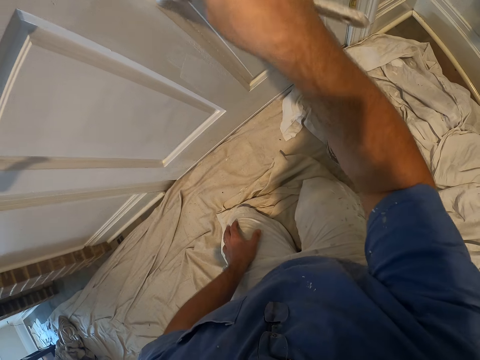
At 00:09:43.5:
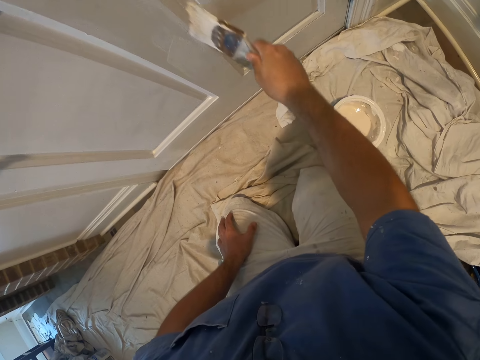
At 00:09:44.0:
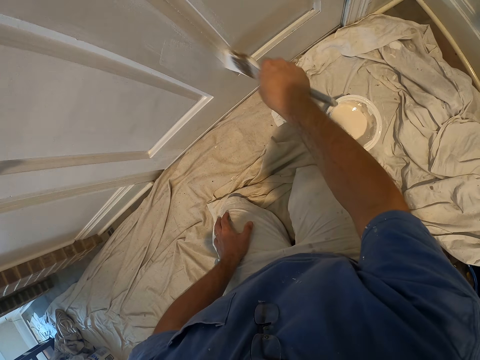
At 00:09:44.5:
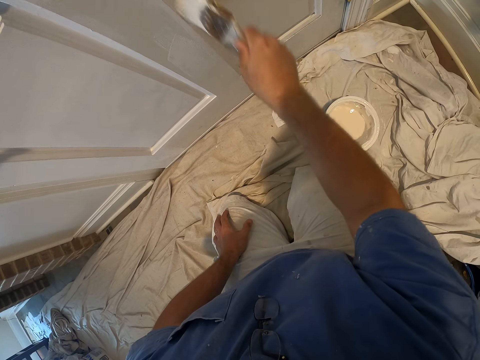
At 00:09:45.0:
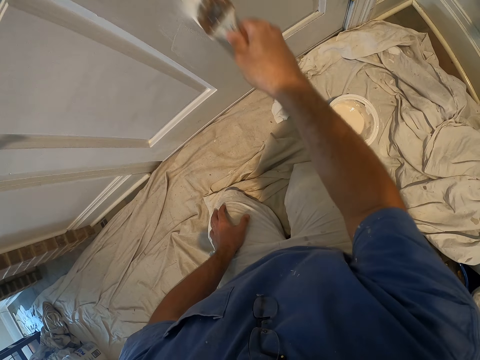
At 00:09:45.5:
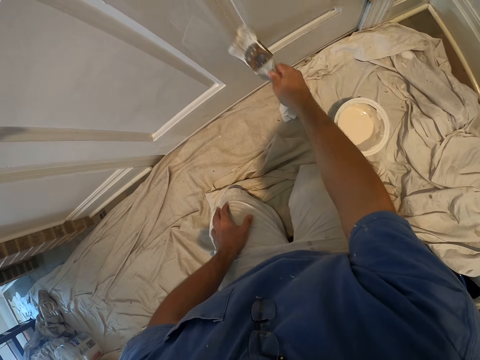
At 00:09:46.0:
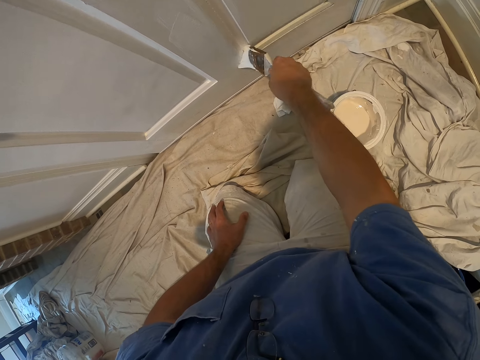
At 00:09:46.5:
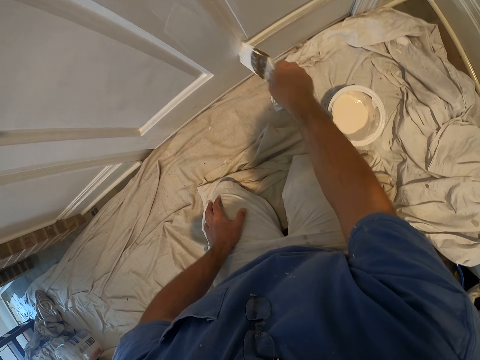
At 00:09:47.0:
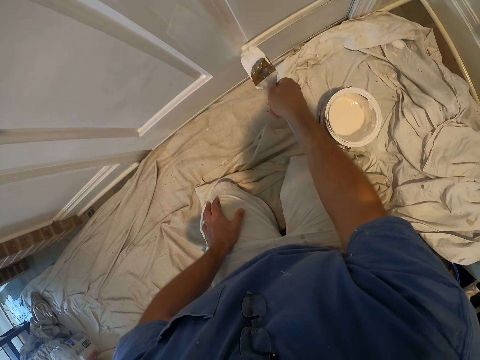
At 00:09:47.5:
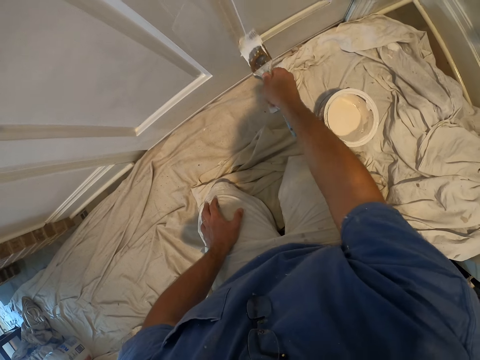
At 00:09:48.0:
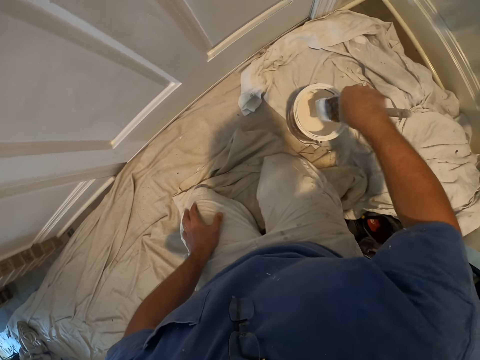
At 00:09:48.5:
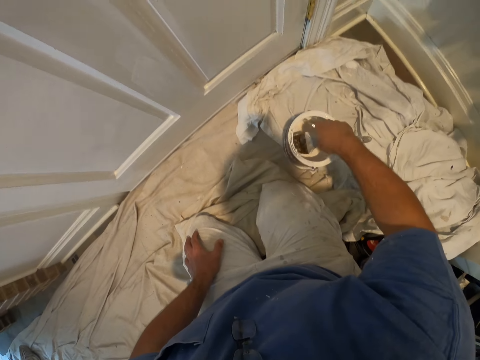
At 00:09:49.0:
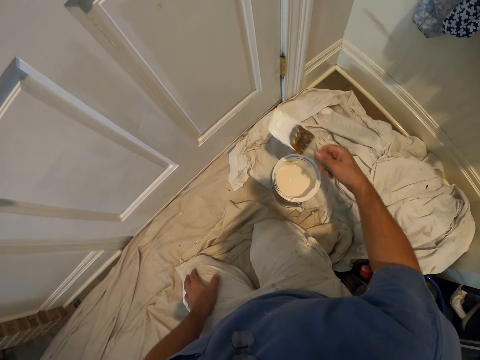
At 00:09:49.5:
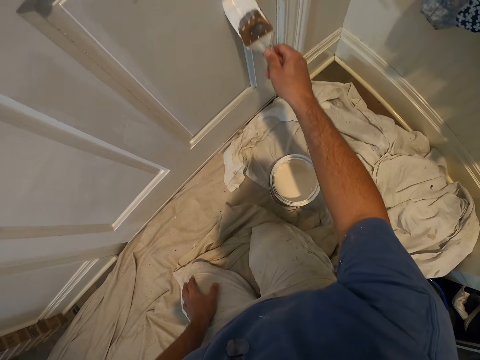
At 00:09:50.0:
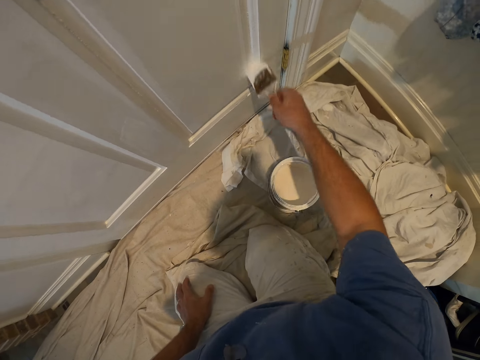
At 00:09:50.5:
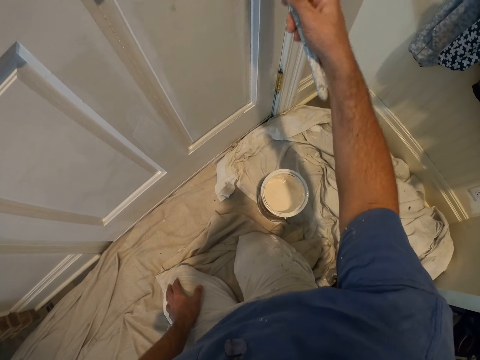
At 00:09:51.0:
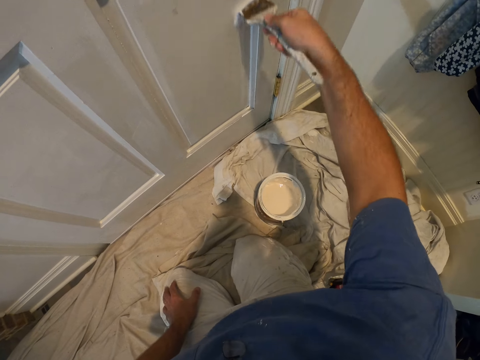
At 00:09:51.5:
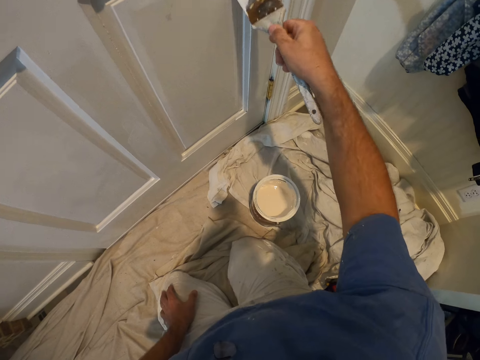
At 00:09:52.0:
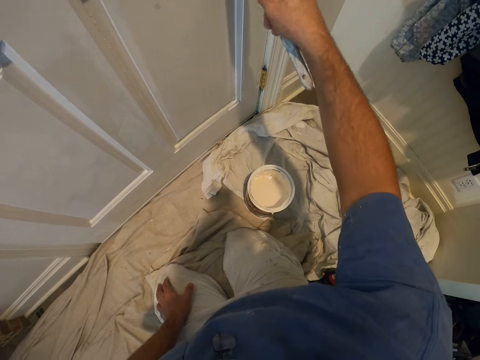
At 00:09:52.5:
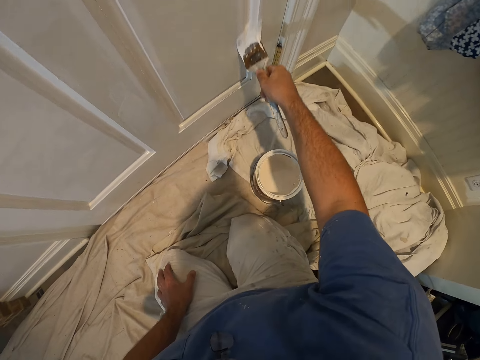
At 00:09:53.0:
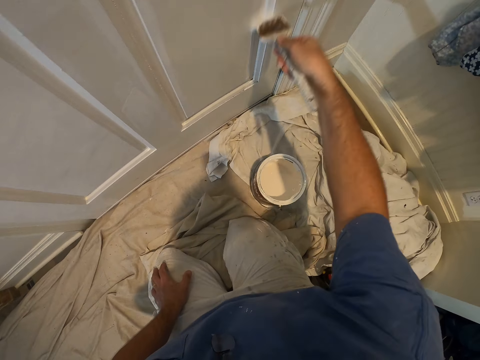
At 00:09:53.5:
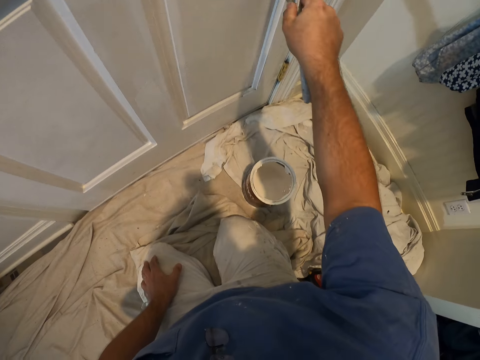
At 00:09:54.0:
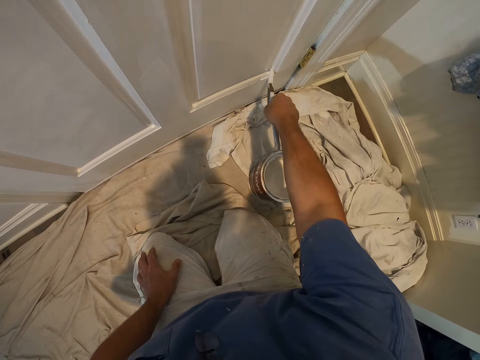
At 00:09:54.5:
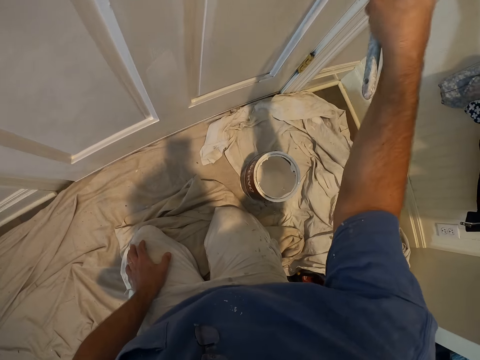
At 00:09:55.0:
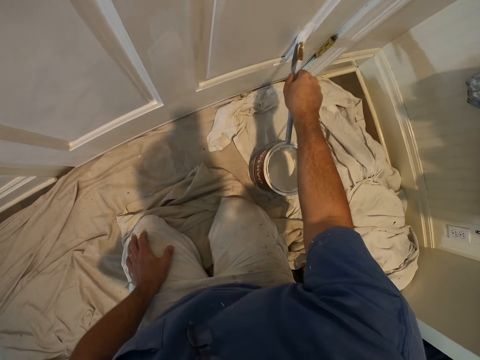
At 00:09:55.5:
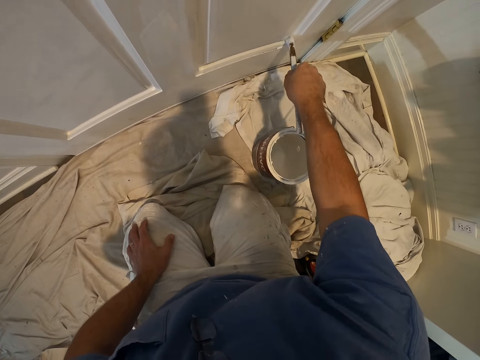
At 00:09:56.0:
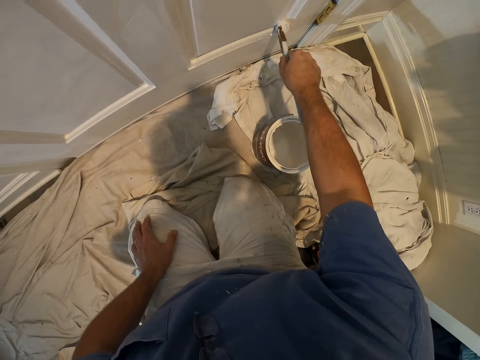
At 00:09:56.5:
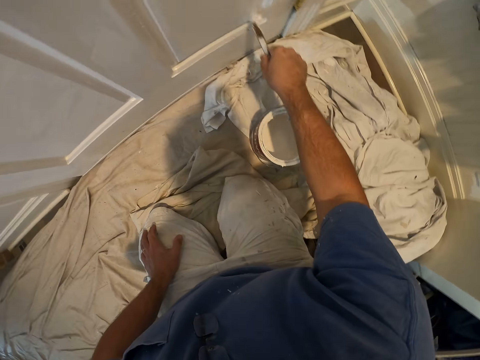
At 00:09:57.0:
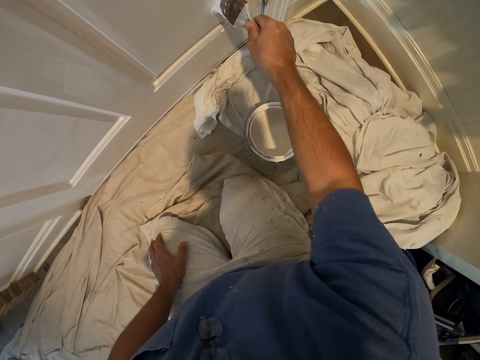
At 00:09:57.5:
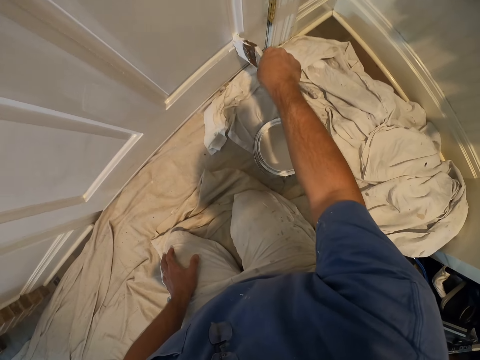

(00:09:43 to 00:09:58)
The camera wearer dips the paint brush into the bucket of paint on the floor. They continue painting the door with the paint brush.

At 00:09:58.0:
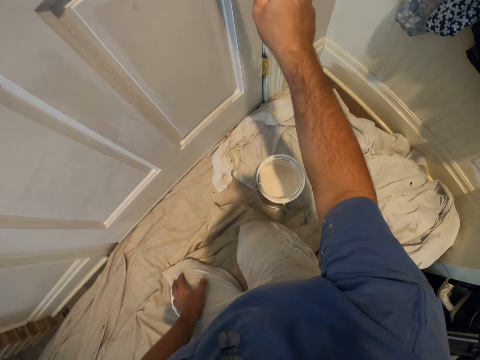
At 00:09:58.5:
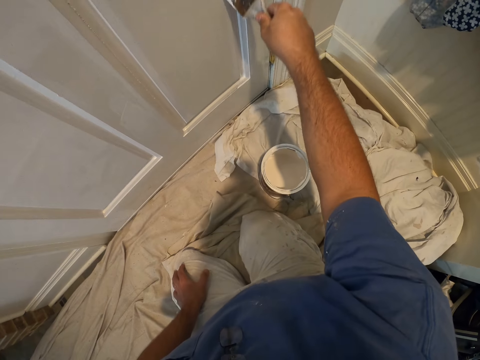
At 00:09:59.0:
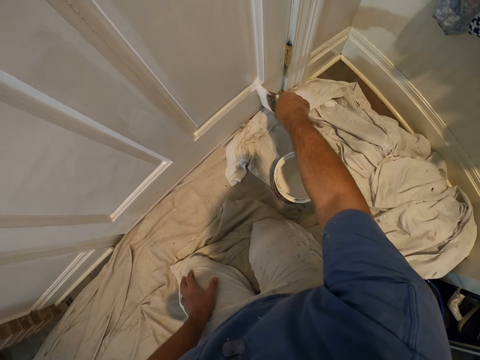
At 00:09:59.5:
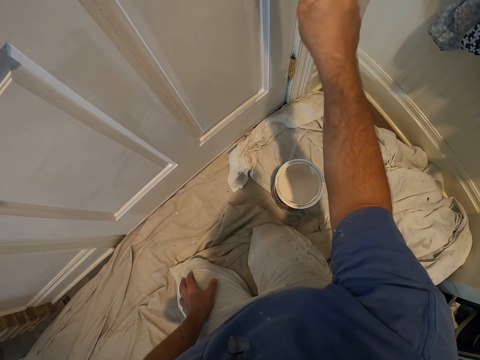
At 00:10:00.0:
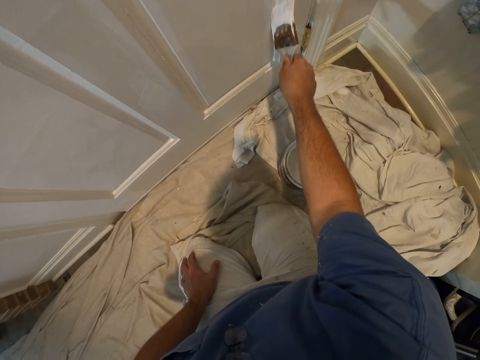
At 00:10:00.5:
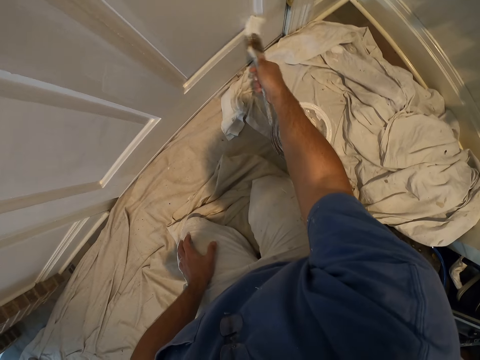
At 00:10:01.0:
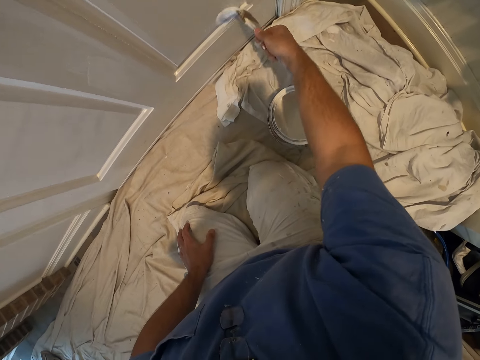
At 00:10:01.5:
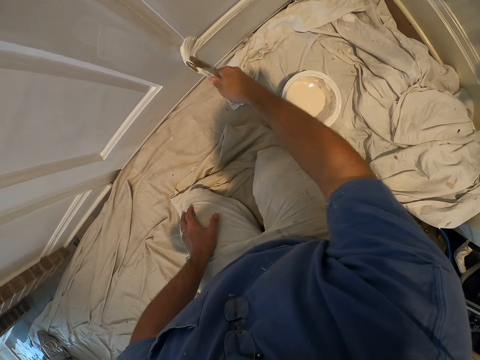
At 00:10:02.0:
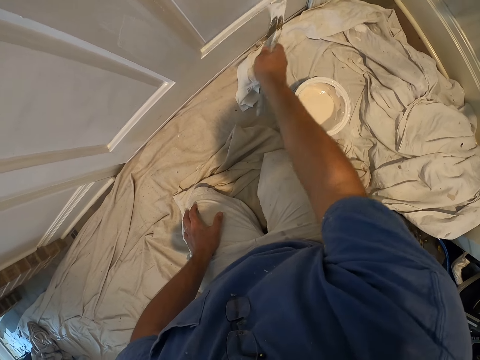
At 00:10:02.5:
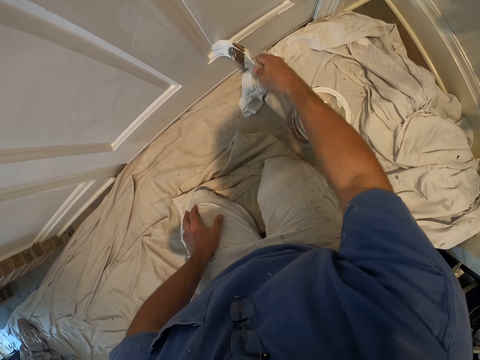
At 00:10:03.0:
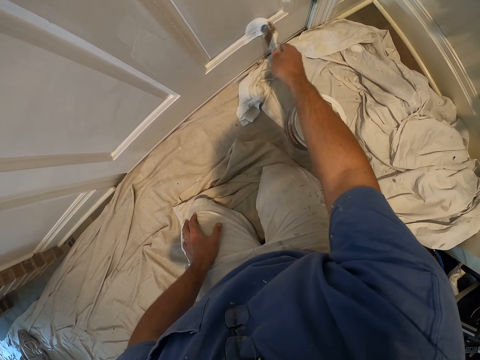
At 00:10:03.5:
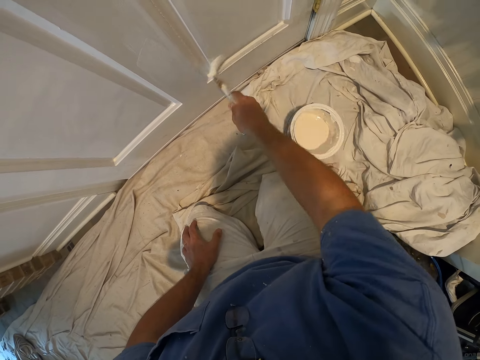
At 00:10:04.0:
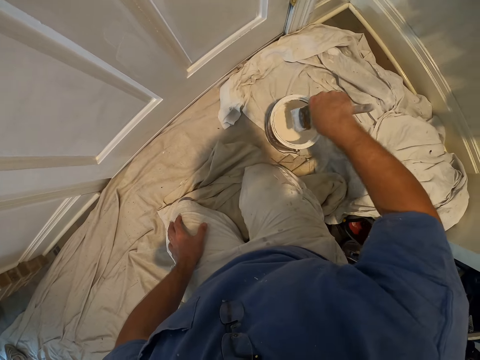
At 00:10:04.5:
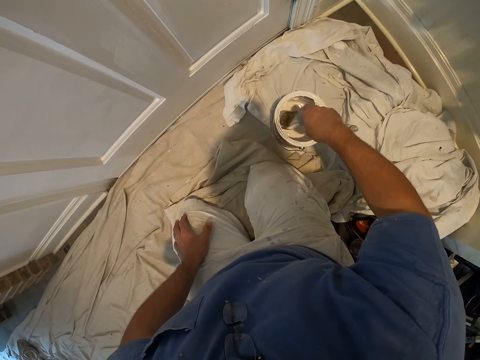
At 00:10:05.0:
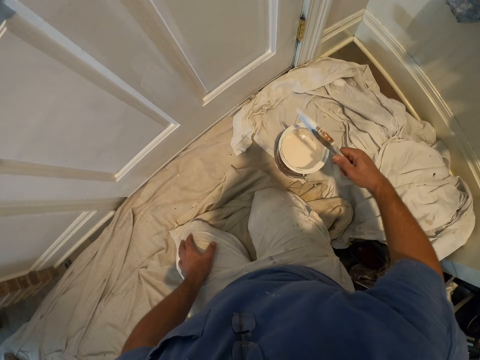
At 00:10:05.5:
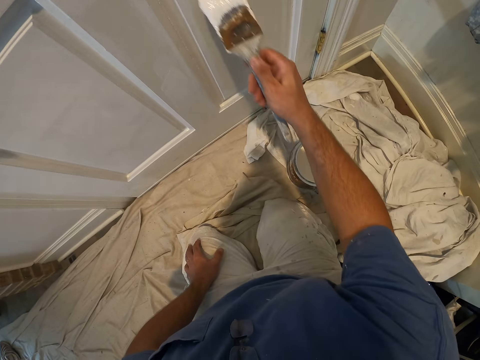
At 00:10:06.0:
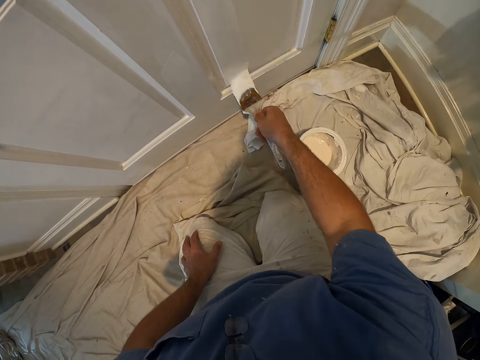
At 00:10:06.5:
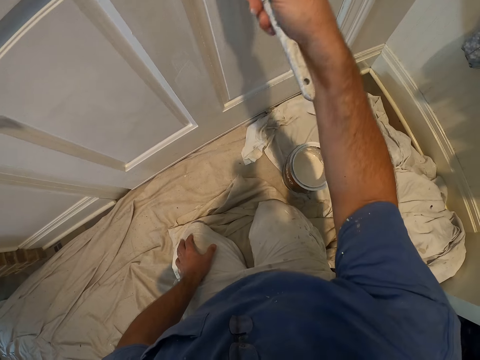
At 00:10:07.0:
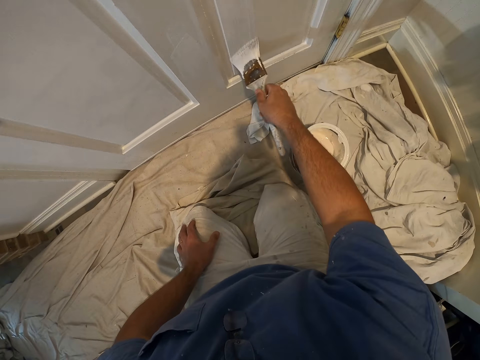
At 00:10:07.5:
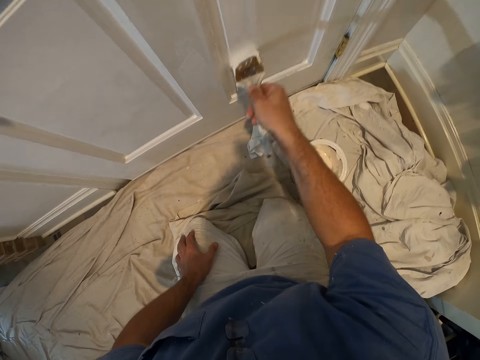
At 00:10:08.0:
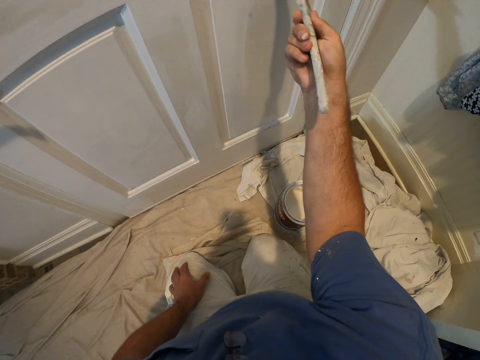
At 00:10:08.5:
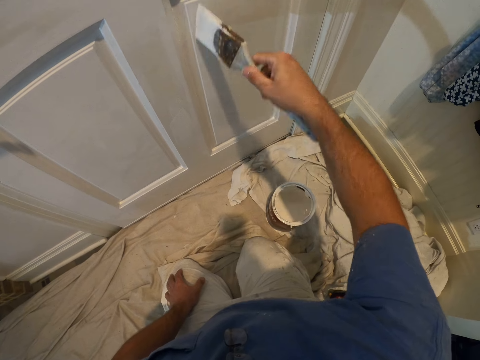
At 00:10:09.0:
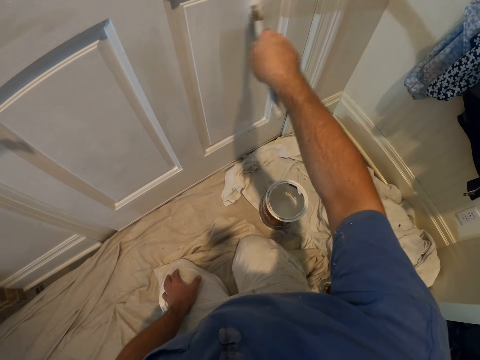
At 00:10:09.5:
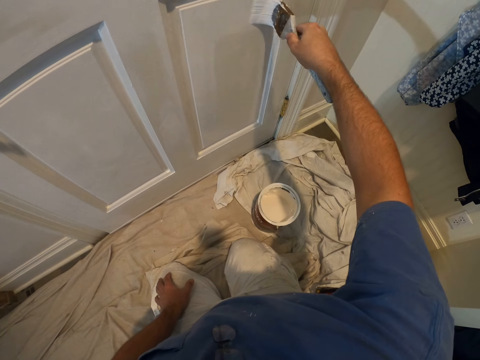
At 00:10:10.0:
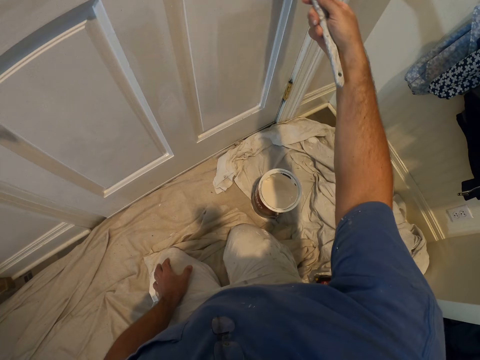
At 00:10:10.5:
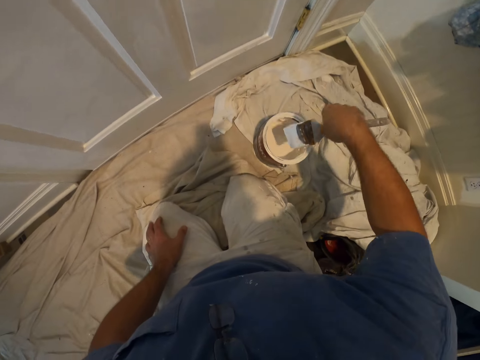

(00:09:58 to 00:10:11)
The camera wearer dips the paint brush into the bucket of paint on the floor. They continue painting the door with the paint brush.
